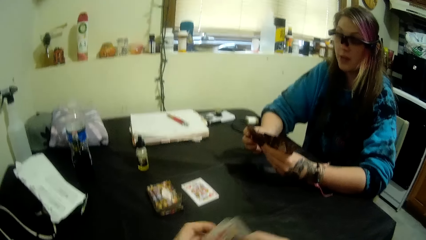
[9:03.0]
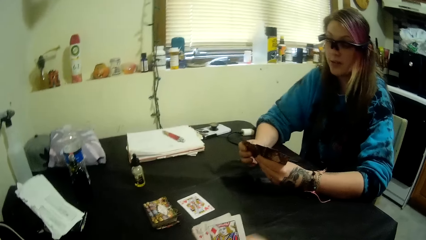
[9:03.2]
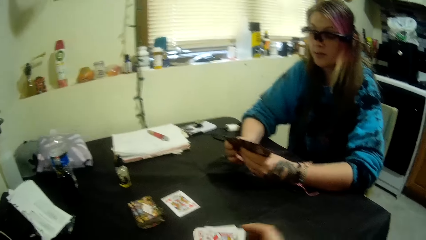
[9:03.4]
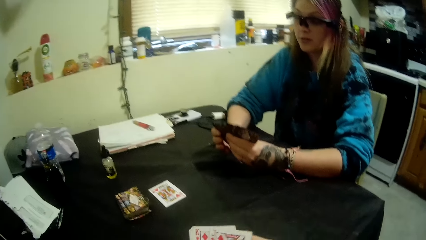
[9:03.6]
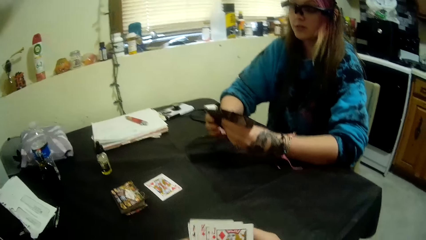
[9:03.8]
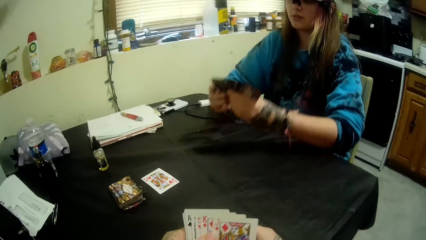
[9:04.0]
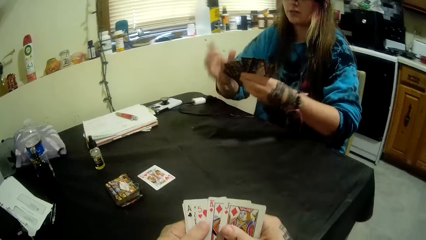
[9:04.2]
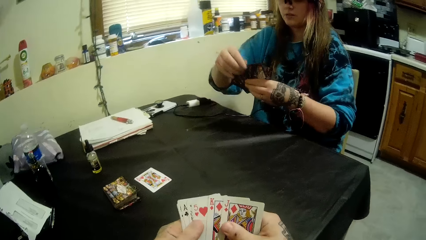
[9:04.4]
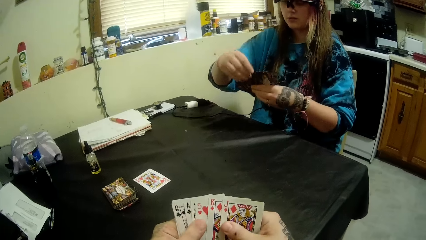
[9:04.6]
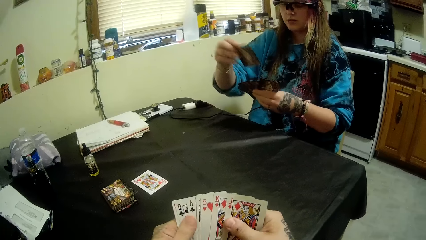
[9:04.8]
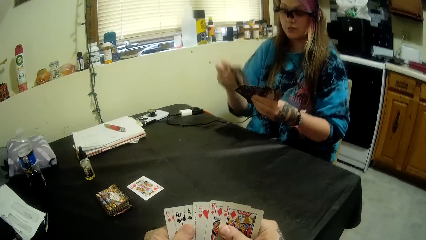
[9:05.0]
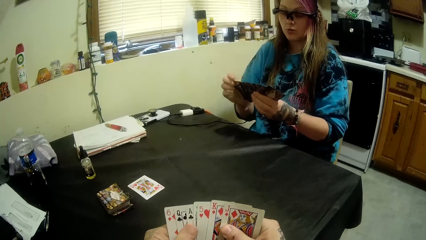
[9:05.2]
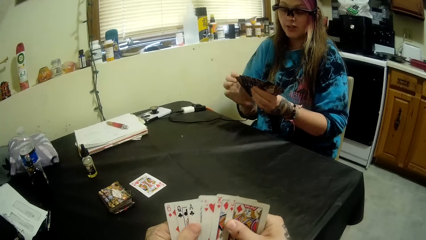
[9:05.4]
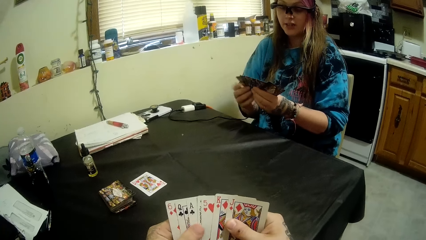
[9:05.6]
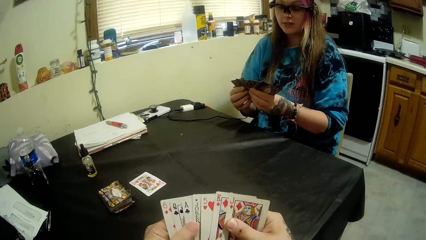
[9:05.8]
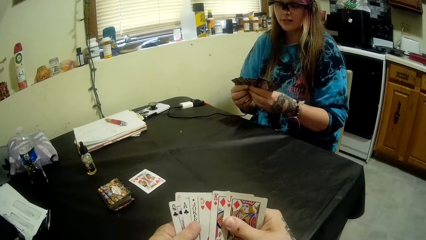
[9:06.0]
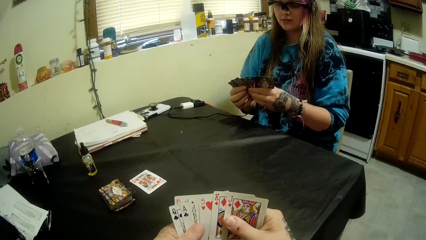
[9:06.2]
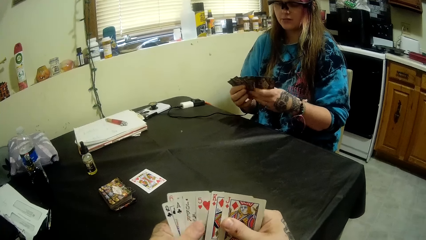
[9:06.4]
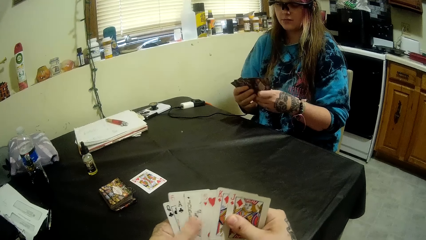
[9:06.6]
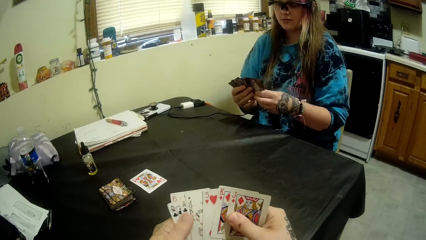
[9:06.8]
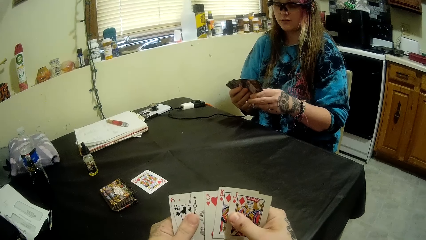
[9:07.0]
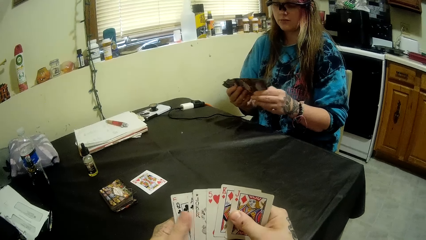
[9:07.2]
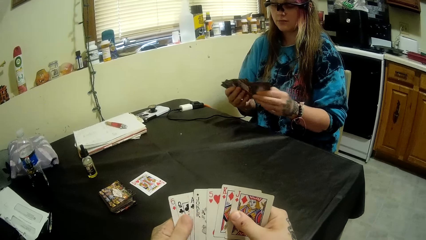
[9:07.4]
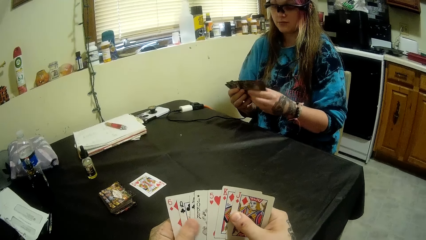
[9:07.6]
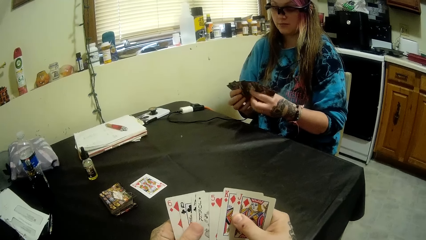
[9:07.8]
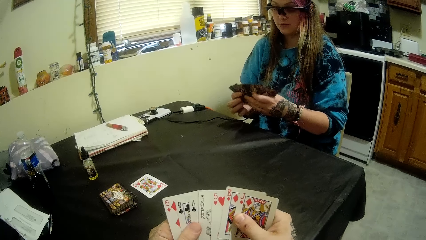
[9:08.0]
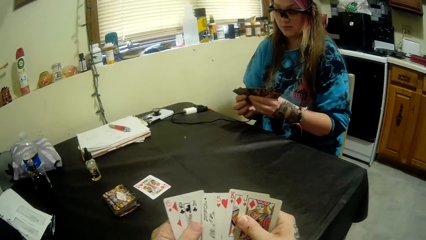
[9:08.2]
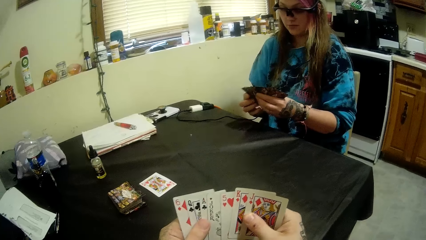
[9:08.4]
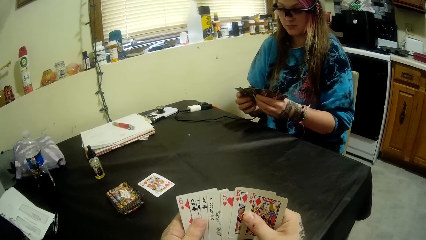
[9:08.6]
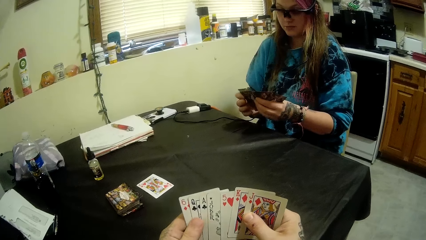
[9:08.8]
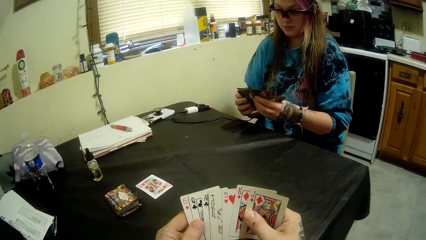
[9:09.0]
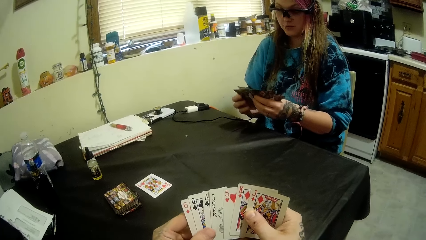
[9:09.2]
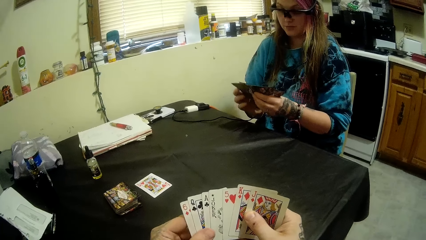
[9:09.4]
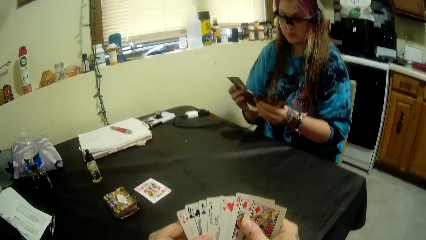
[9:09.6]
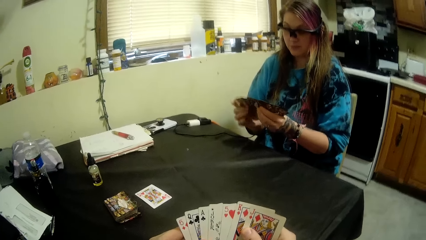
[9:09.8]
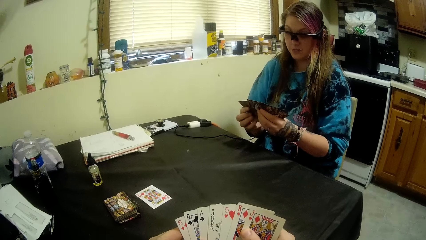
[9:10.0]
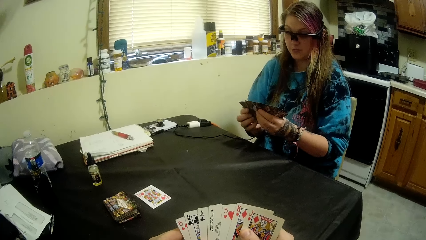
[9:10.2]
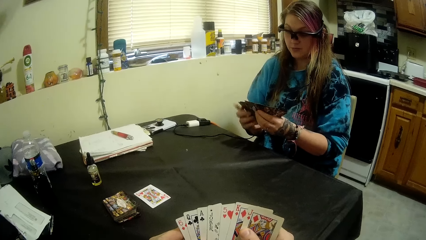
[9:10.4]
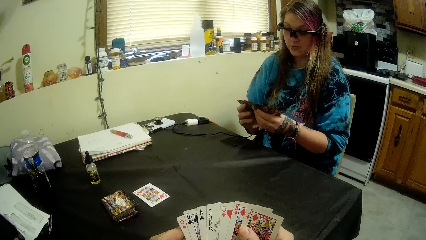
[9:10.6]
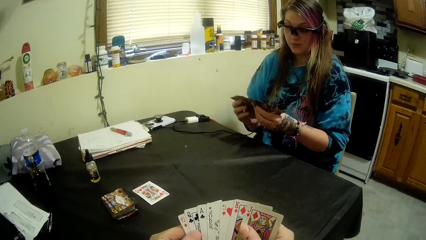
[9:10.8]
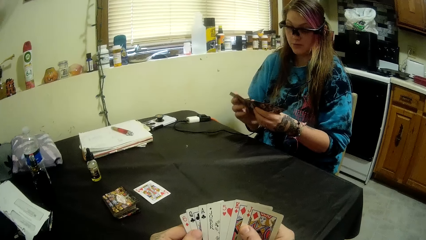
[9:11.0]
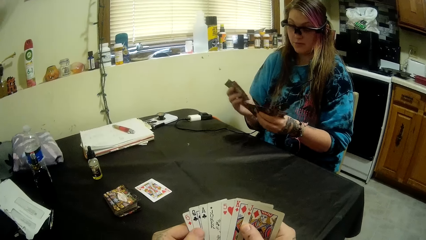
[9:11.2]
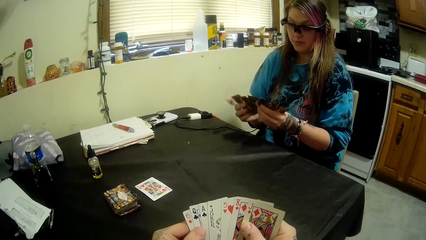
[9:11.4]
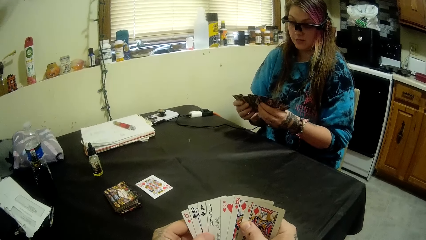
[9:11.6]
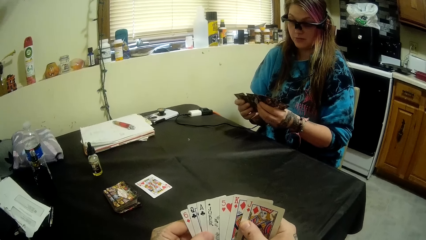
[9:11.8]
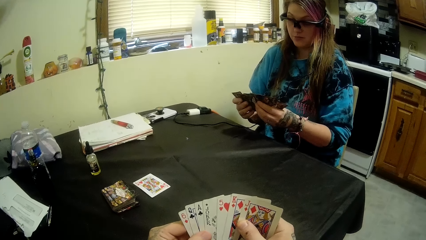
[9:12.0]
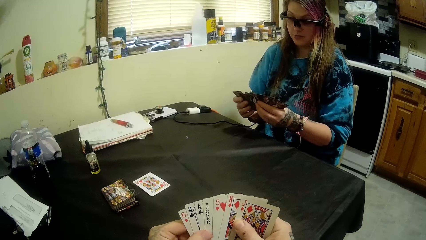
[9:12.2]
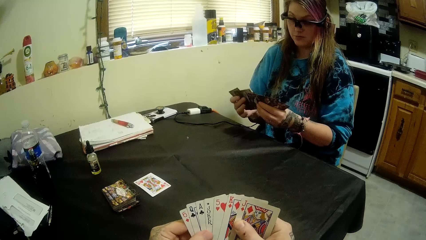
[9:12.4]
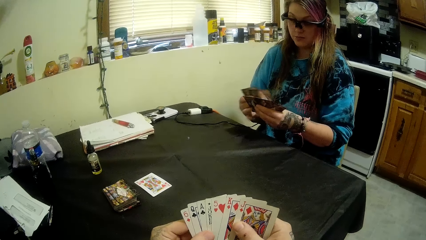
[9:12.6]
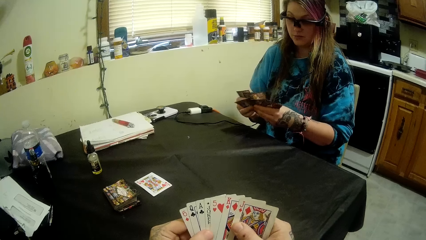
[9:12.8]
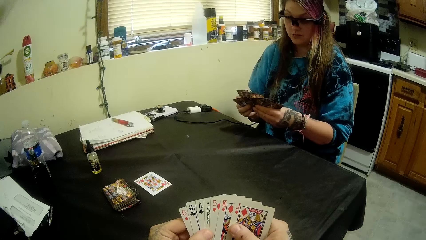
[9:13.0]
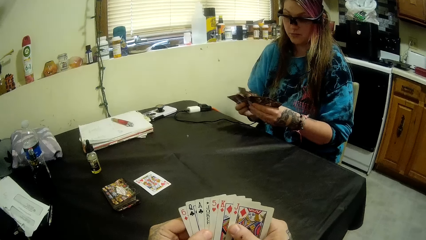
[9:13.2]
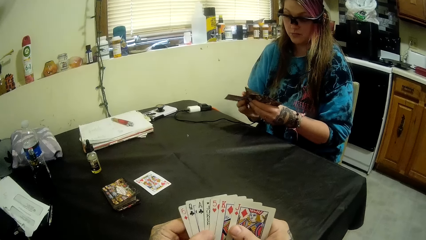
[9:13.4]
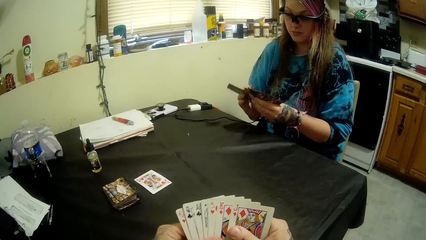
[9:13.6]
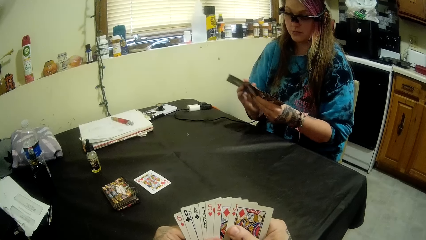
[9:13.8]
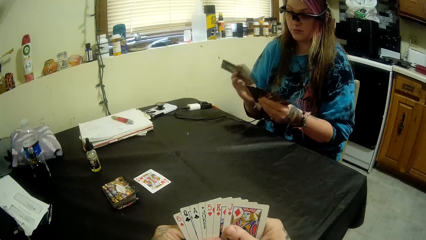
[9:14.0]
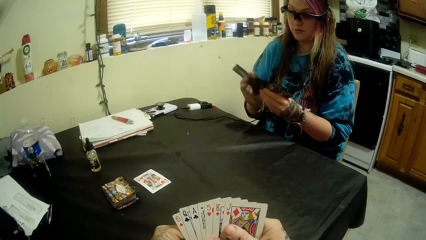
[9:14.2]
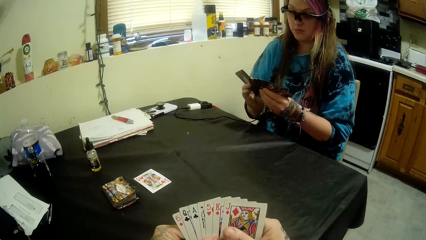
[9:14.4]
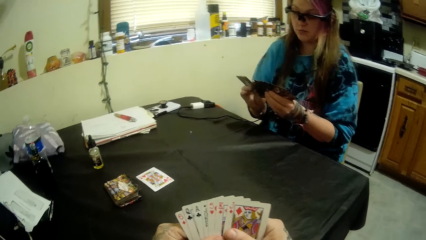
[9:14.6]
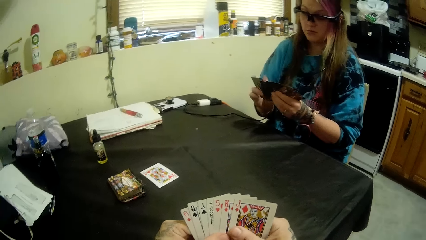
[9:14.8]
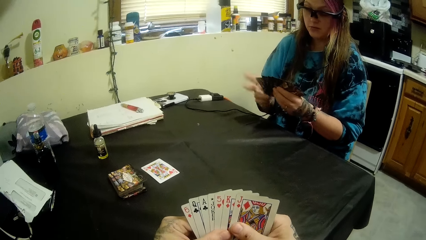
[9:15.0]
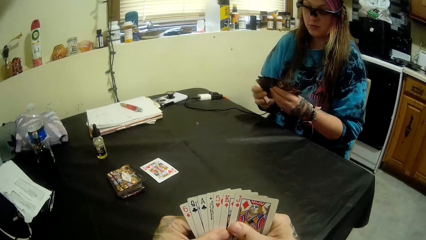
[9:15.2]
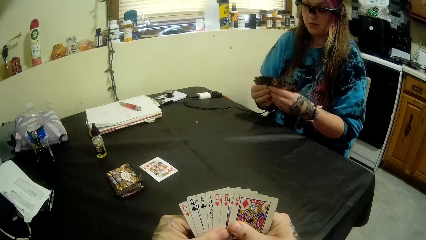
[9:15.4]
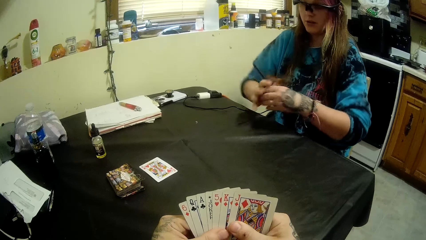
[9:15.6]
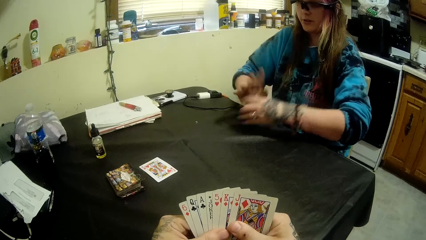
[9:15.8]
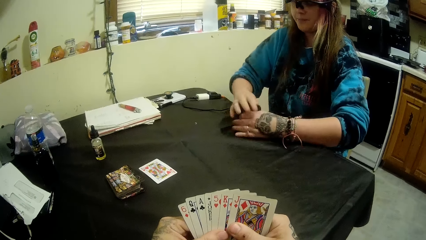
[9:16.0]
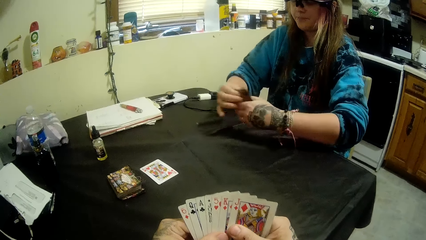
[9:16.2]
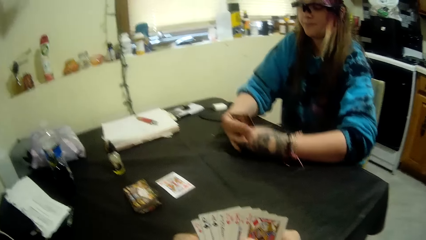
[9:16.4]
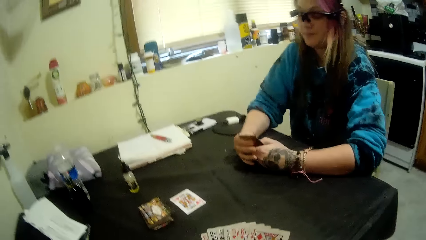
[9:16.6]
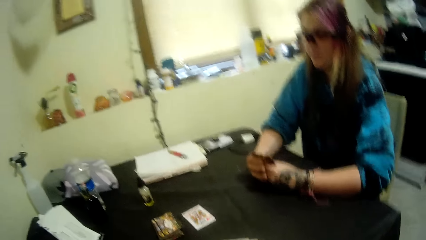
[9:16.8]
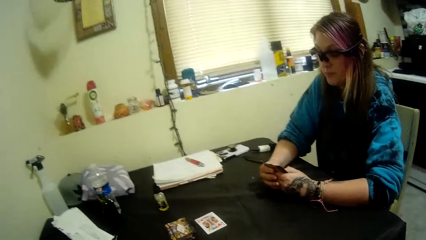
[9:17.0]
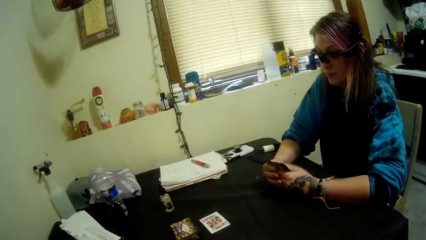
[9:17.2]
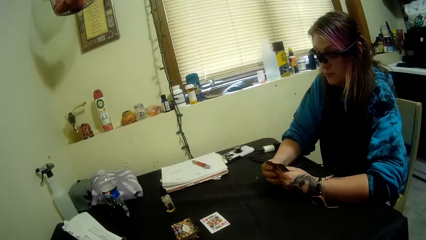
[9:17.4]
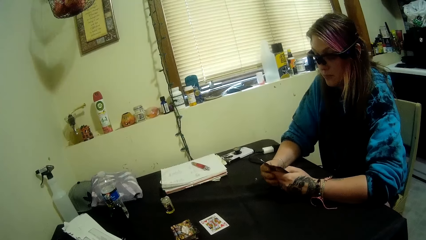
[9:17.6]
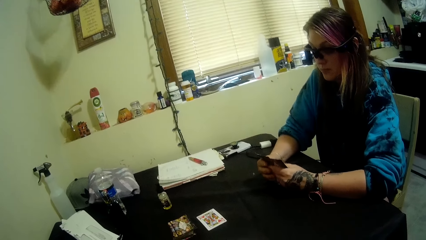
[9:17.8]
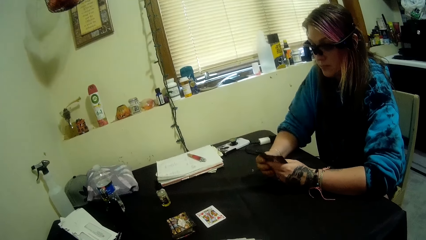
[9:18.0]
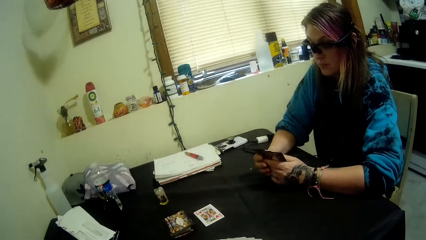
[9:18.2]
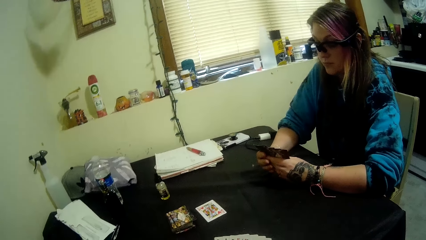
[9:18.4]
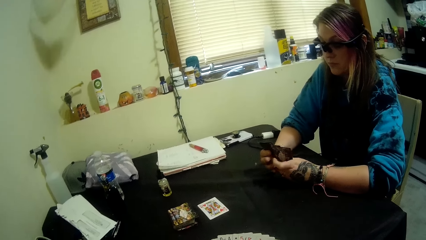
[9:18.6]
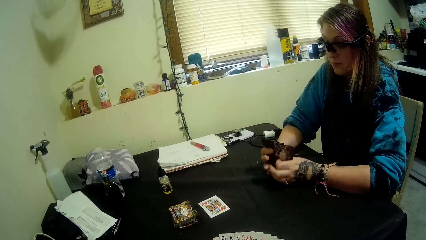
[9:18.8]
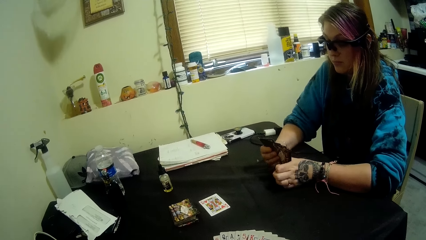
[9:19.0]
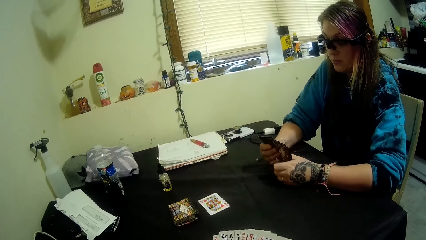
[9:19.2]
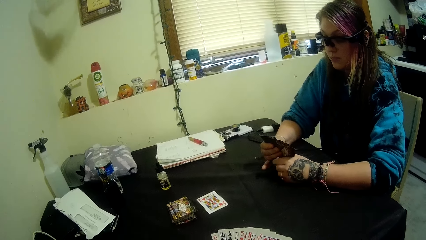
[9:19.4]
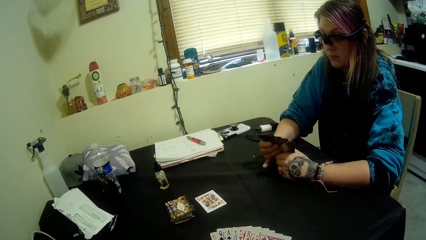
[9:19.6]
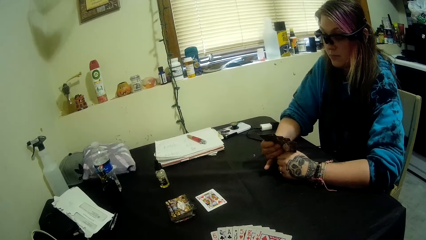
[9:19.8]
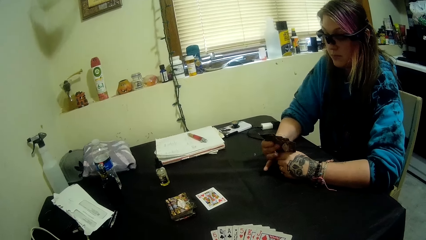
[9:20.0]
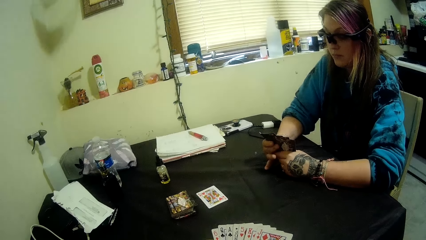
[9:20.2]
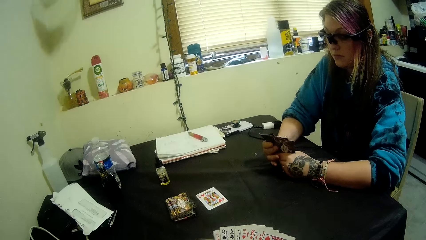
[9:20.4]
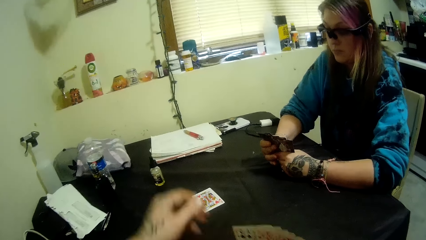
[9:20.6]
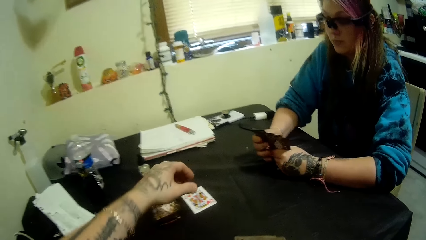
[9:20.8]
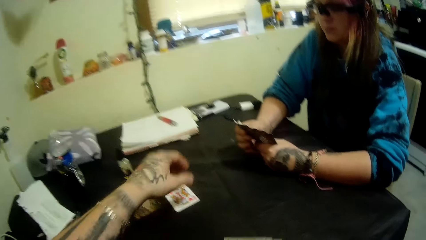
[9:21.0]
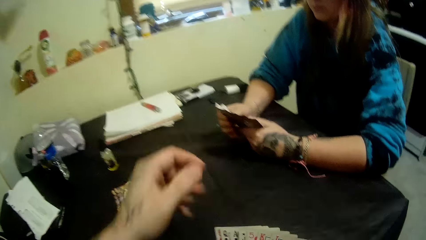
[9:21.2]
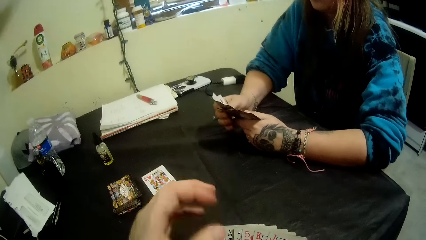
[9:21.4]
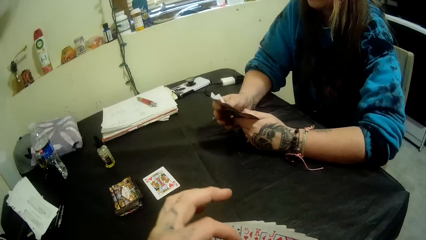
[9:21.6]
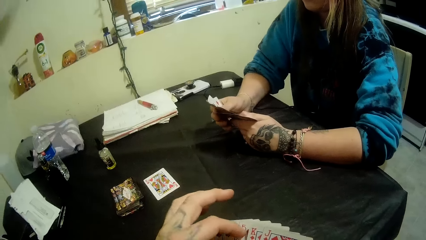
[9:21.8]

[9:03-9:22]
The camera wearer checks the cards. A woman checks the cards. The camera wearer stares at the cards. The woman puts together the cards. The woman looks at the cards.
